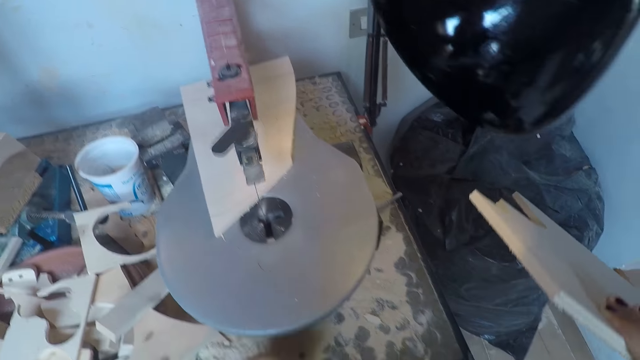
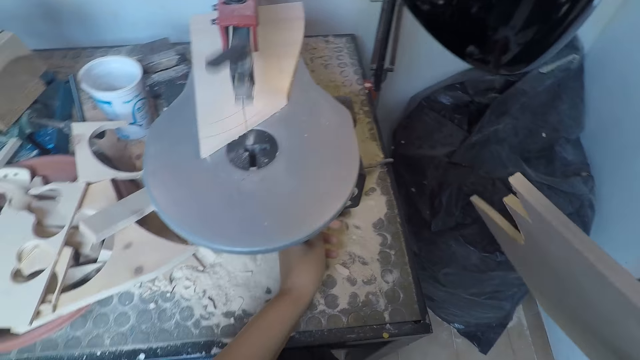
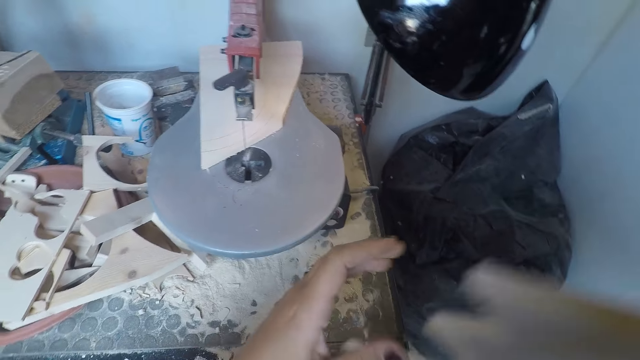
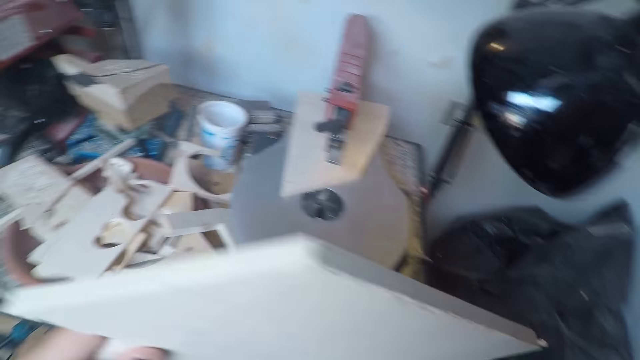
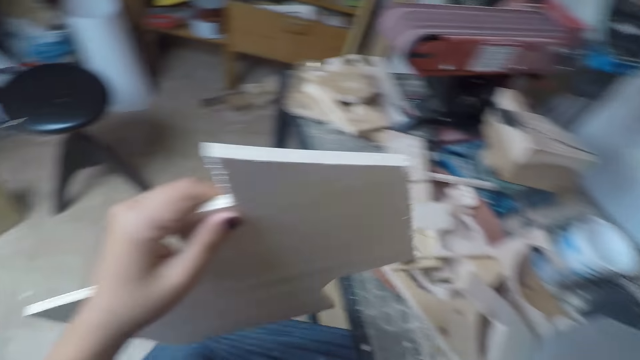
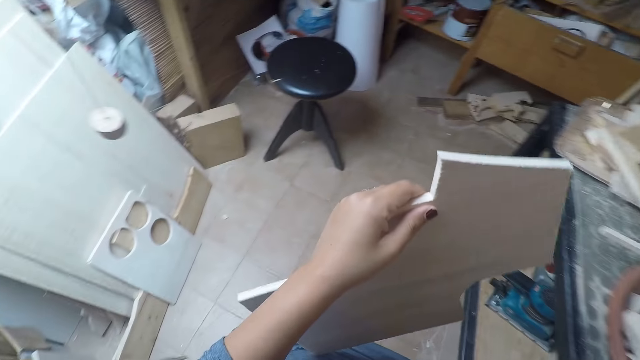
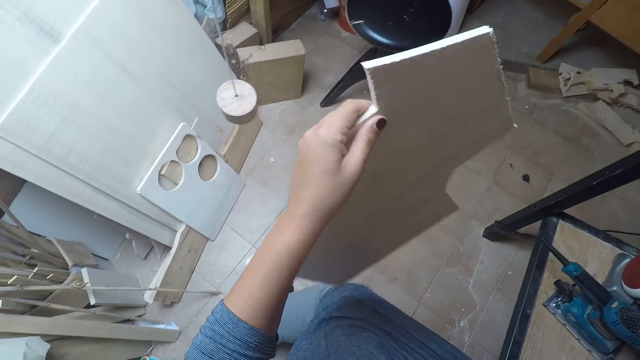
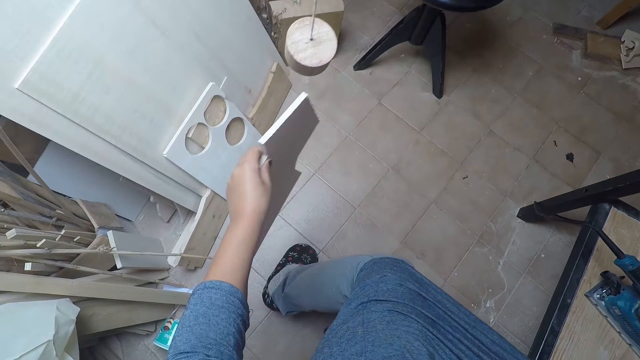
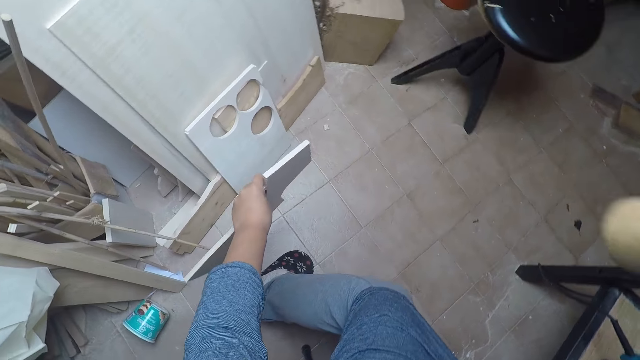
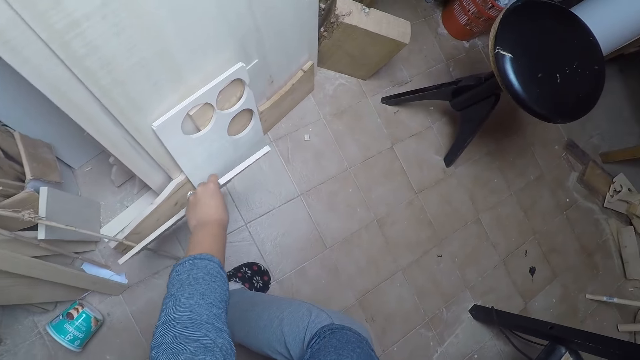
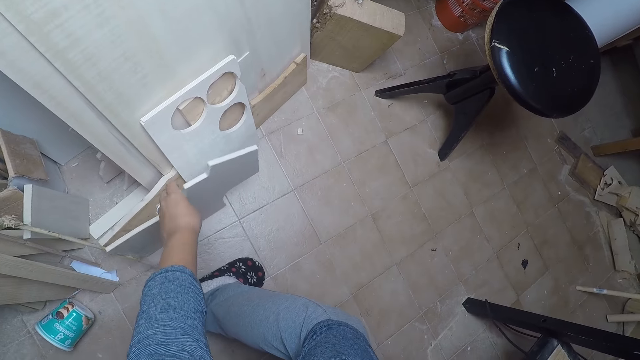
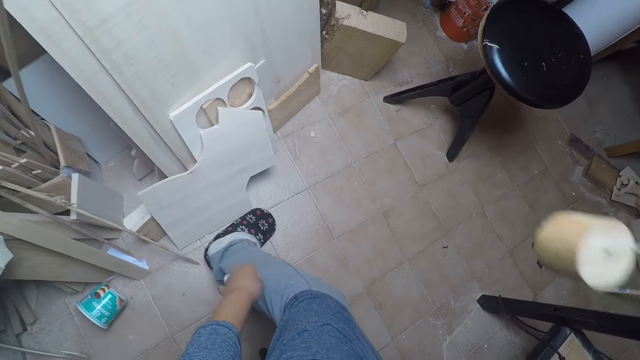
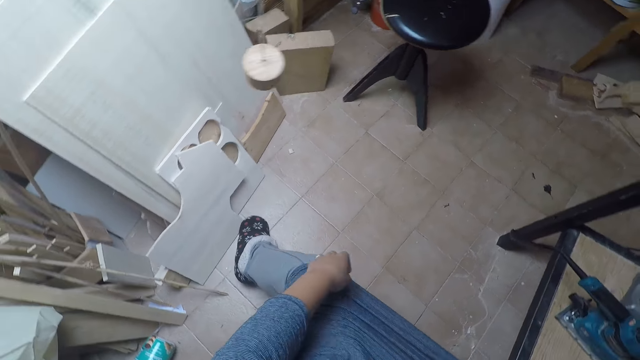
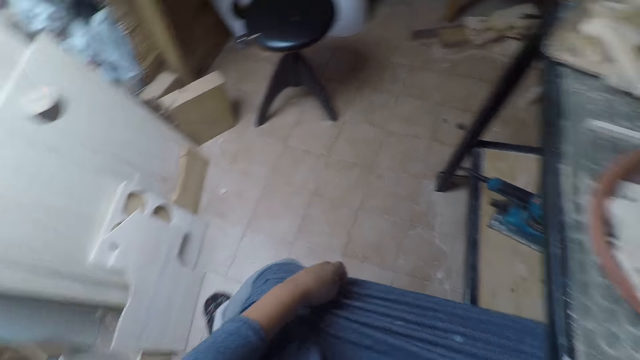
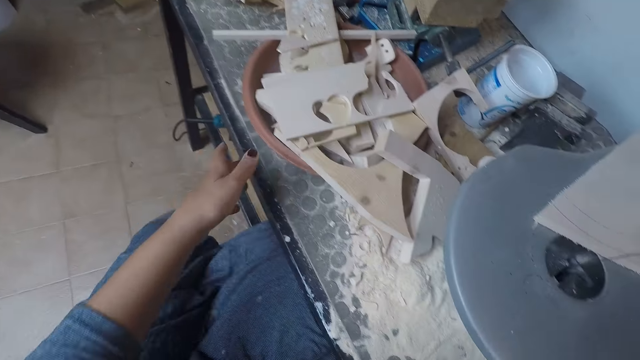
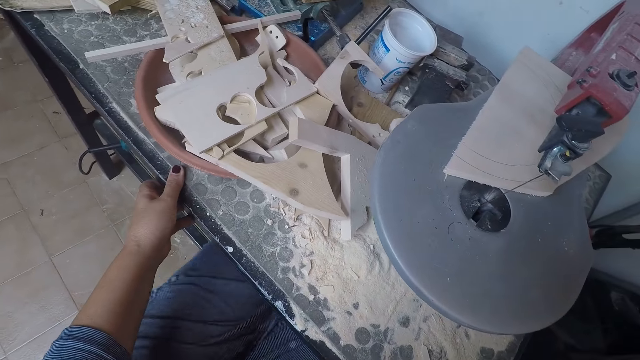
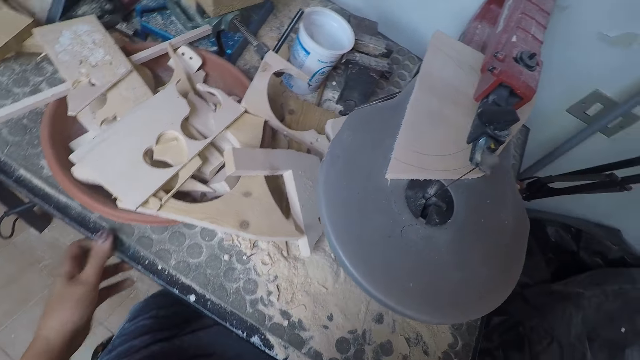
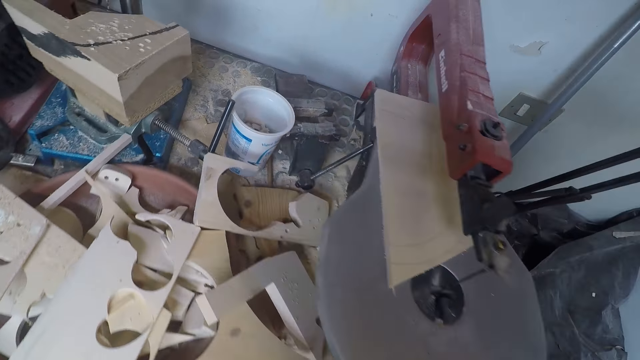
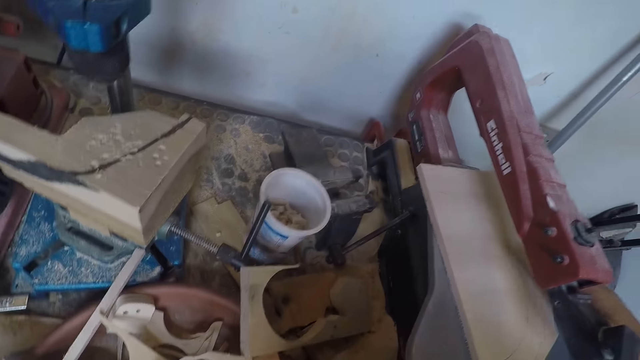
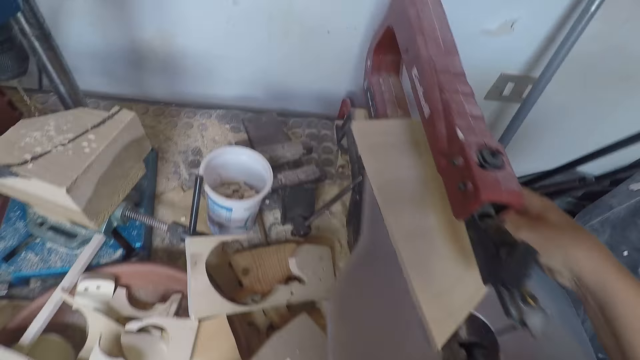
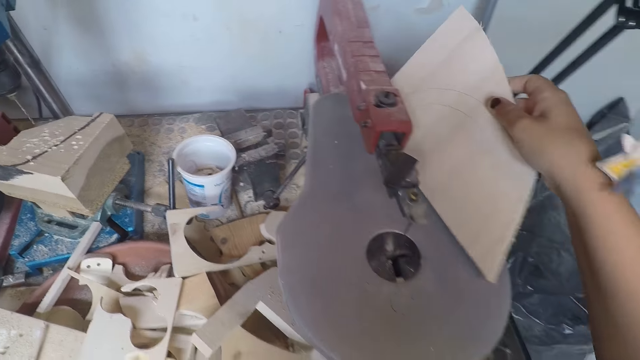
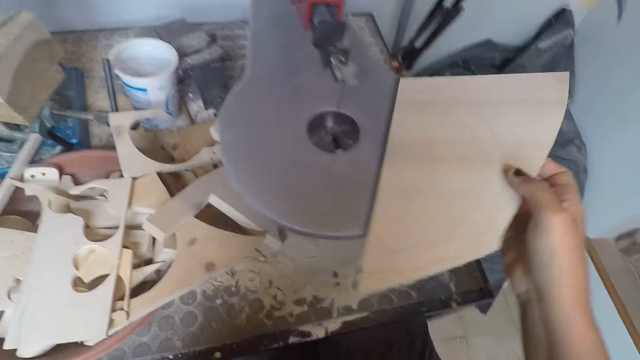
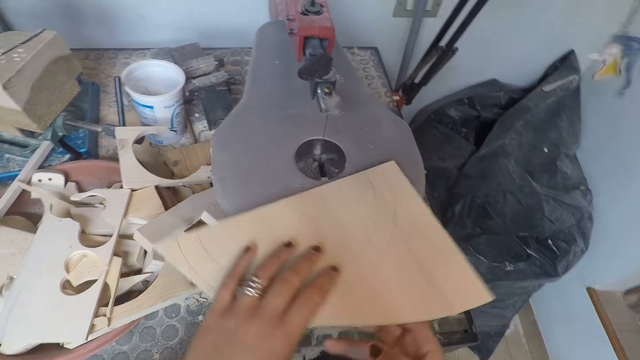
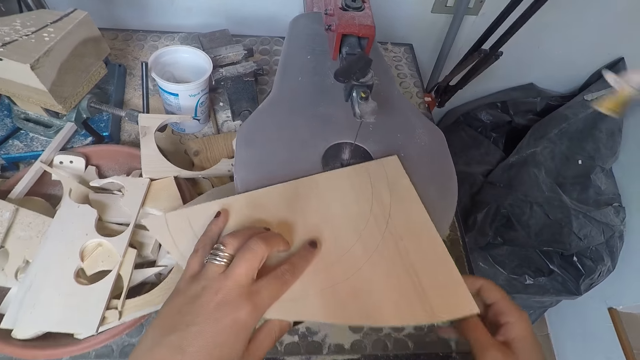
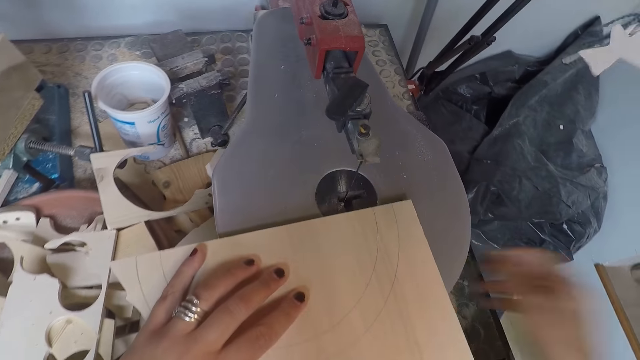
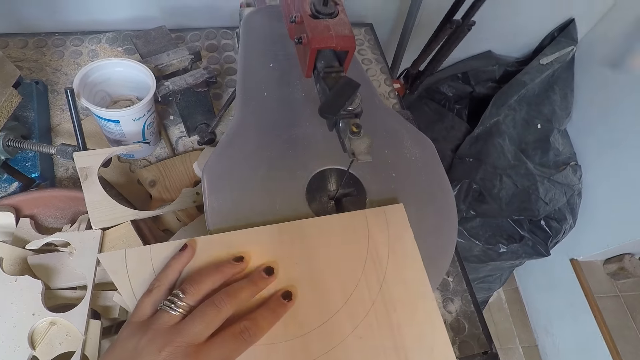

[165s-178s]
The camera wearer switches off the saw machine with her left hand. She passes the plywood from her right hand to her left hand. She walks around the room. She drops the plywood in her left hand on the floor. She shifts the plywood with her left leg. She holds the table with her left hand. She picks up a plywood from the machine, an electric wood saw, with her right hand. She sets the plywood with her left hand.

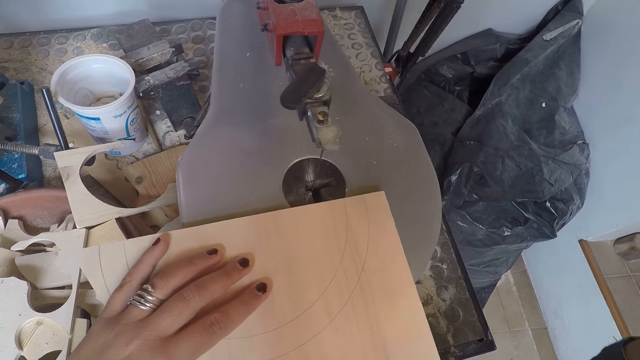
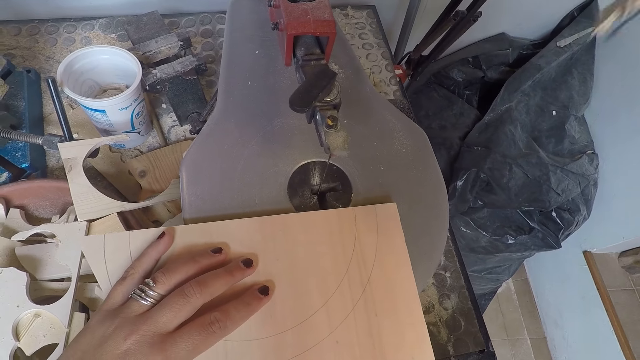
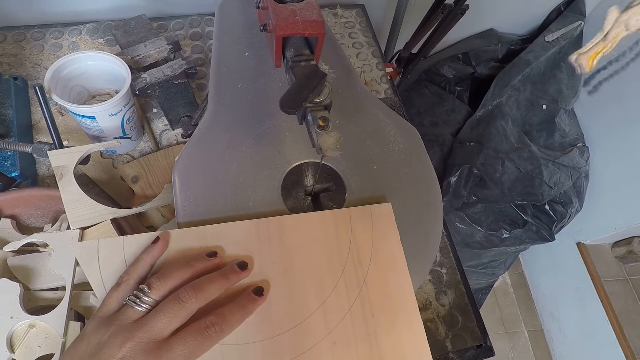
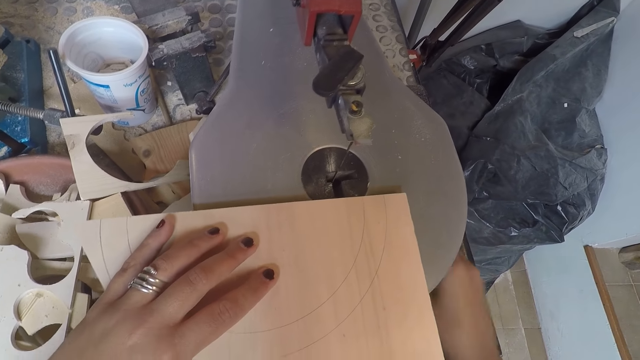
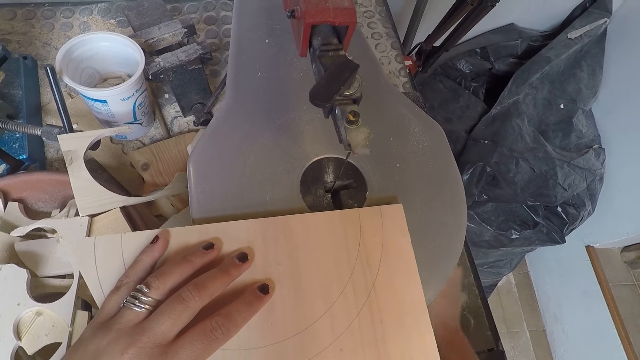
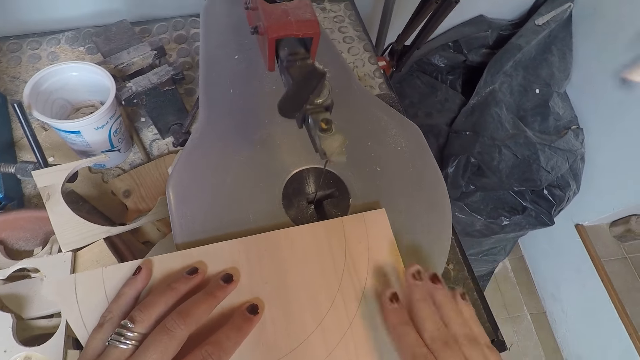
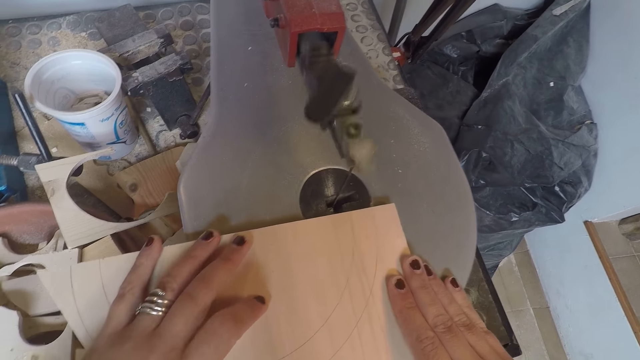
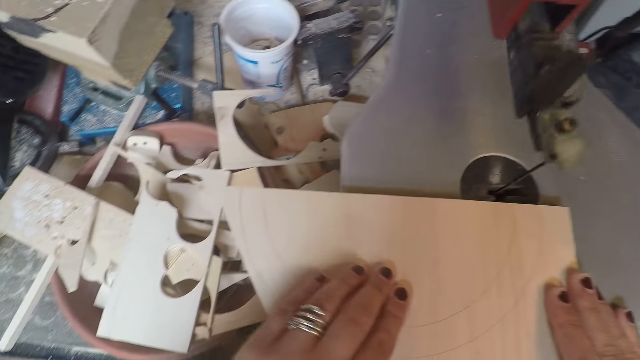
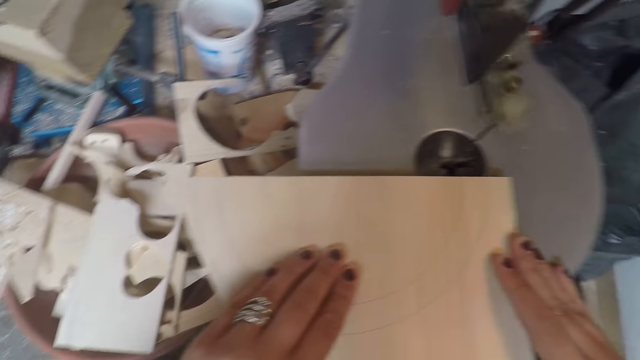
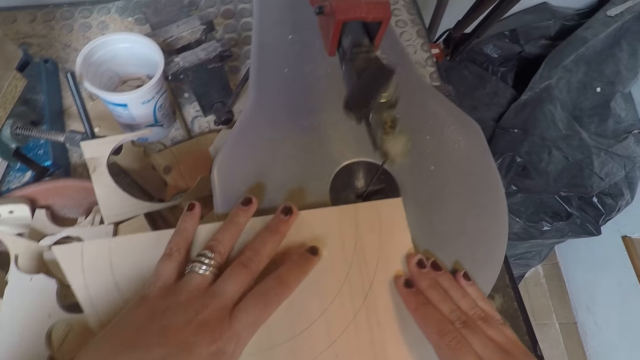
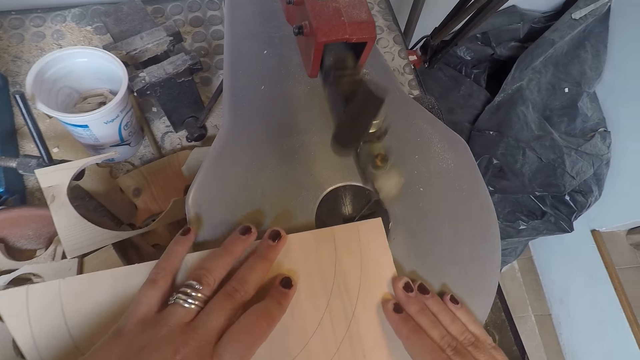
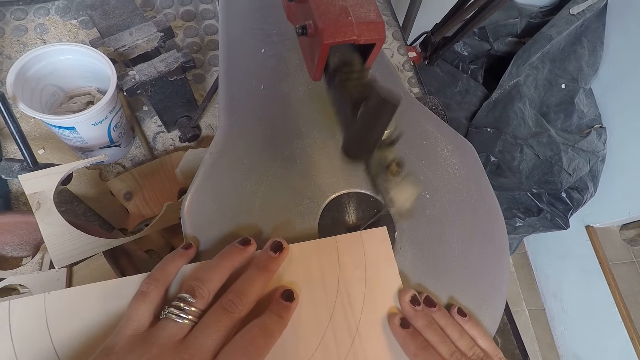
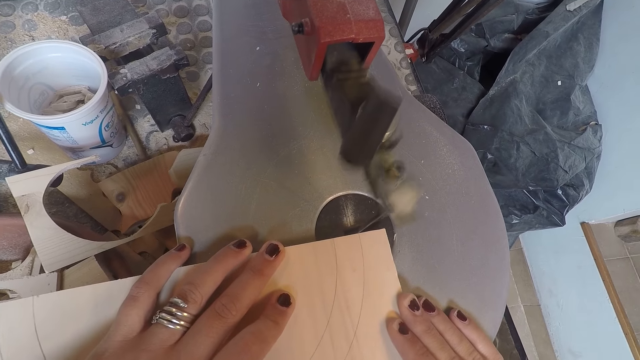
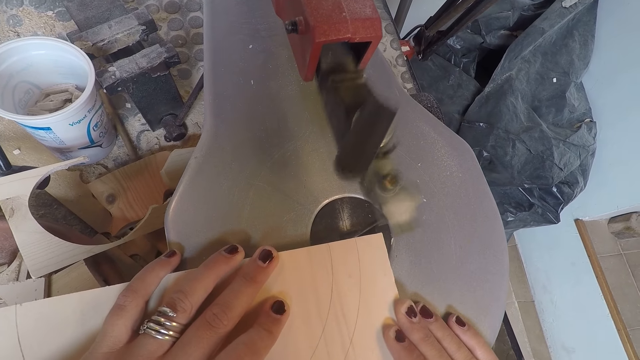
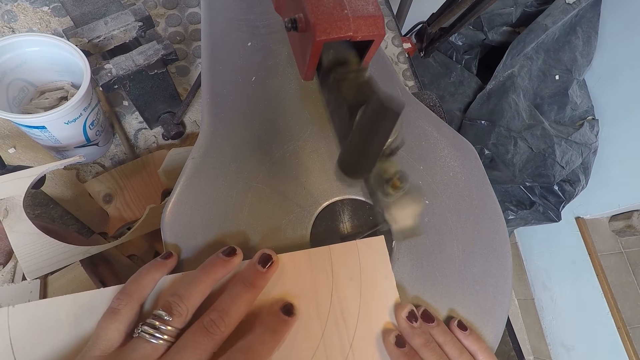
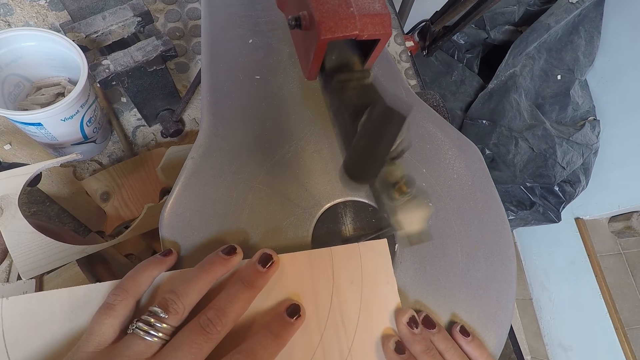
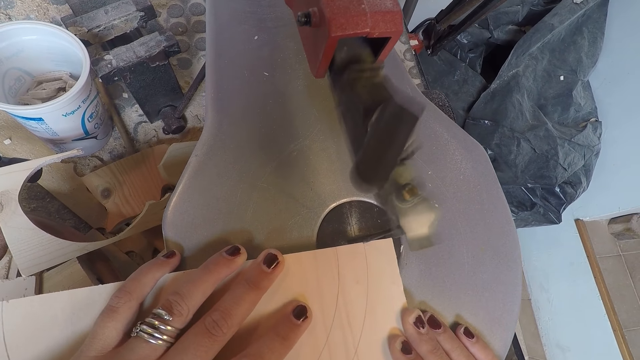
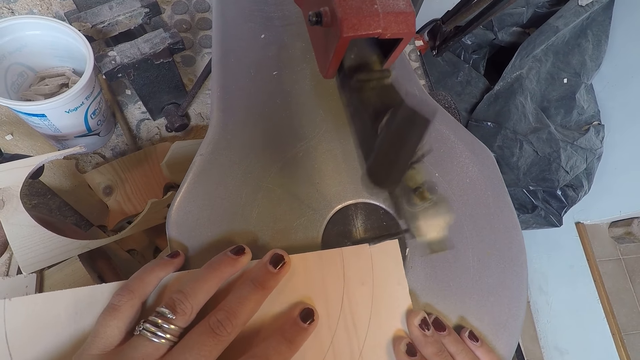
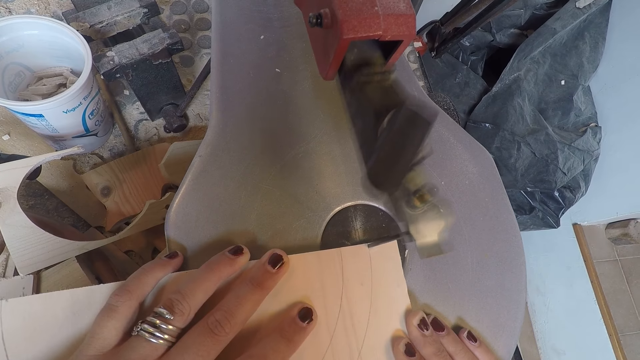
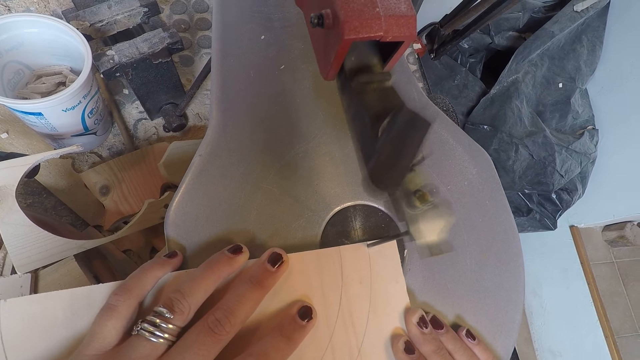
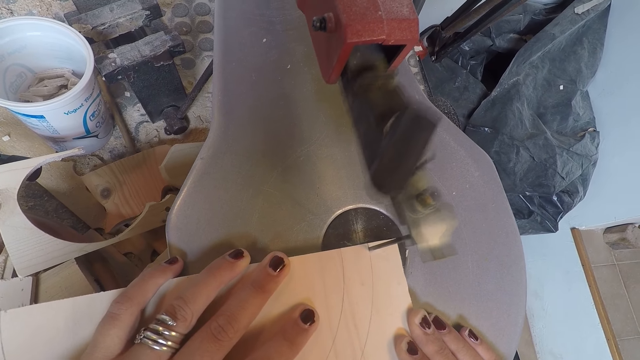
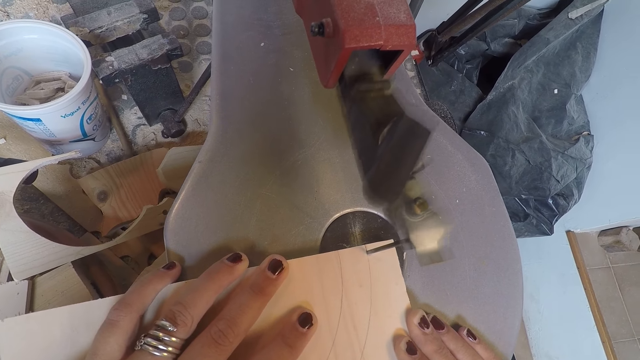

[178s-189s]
The camera wearer adjusts the lights. She turns on the machine saw with her right hand. She cuts the plywood in both hands with the saw machine.
